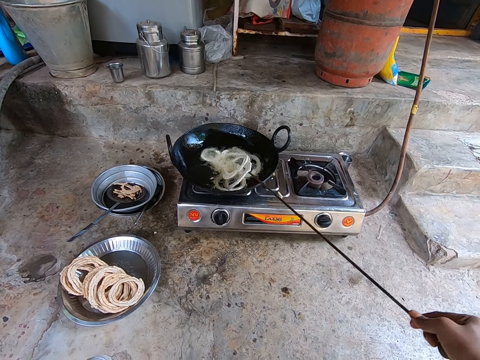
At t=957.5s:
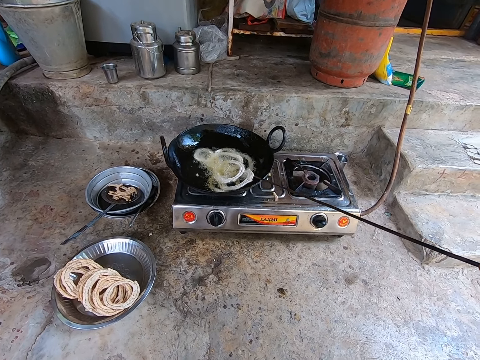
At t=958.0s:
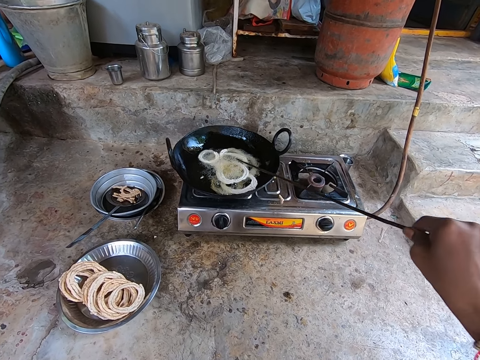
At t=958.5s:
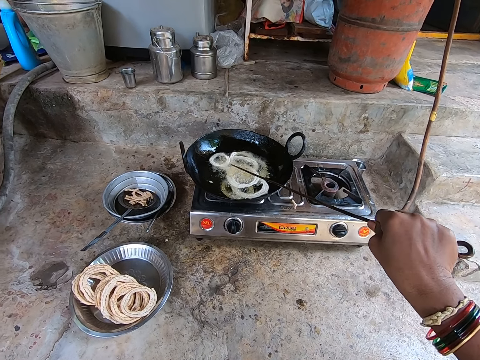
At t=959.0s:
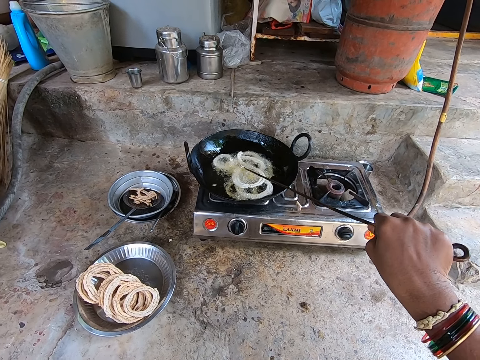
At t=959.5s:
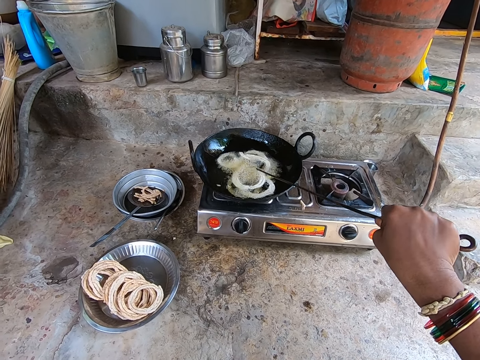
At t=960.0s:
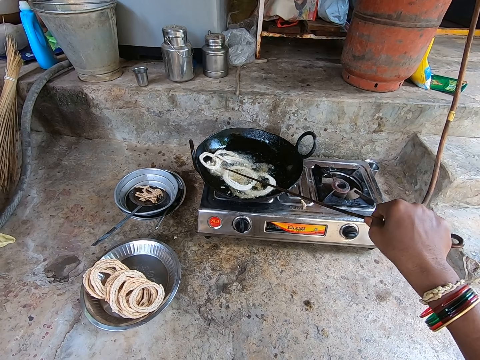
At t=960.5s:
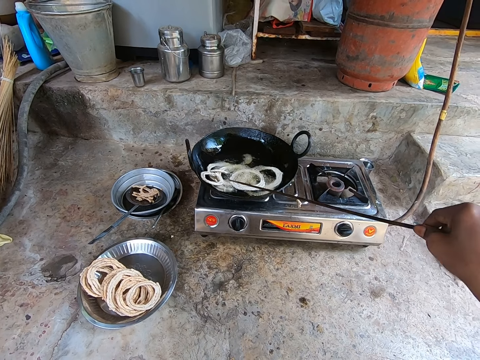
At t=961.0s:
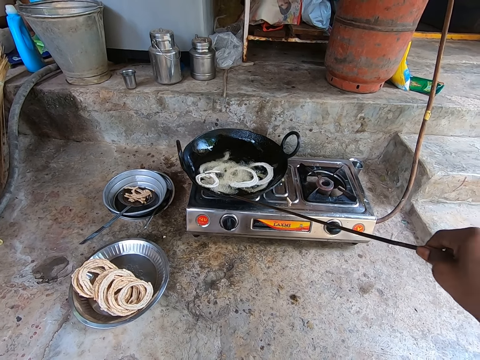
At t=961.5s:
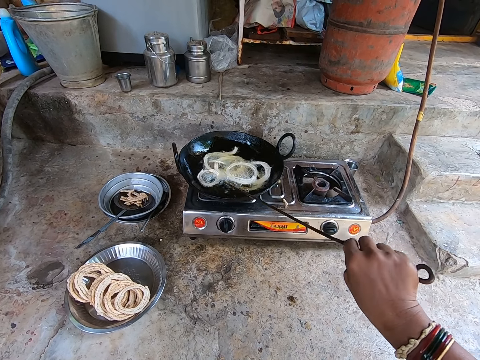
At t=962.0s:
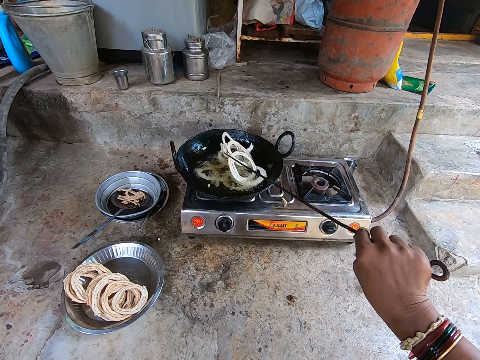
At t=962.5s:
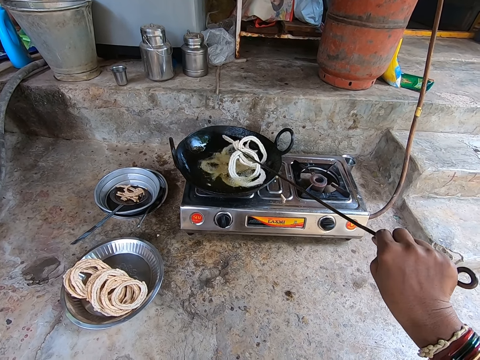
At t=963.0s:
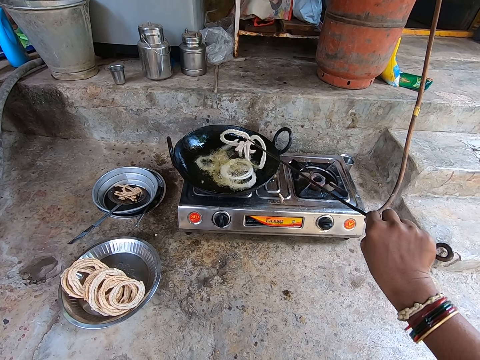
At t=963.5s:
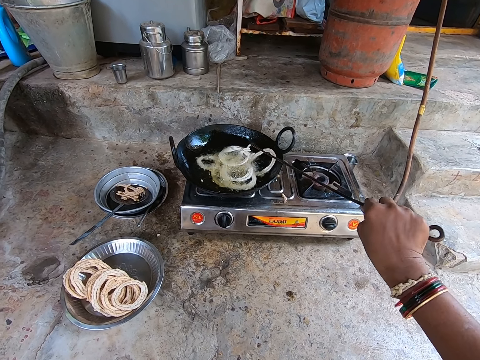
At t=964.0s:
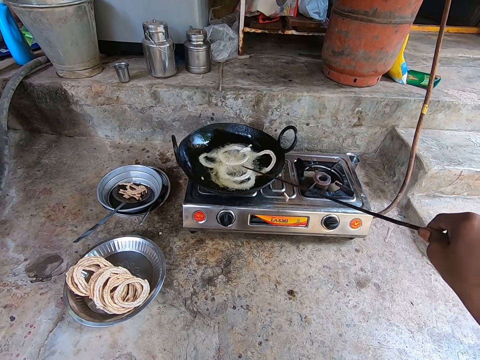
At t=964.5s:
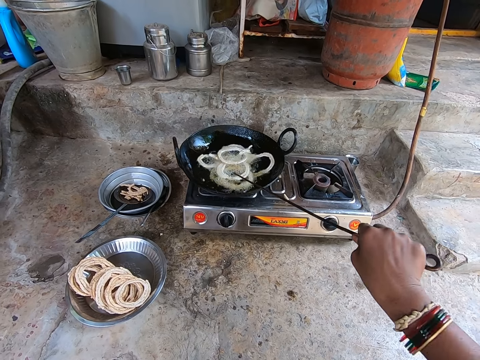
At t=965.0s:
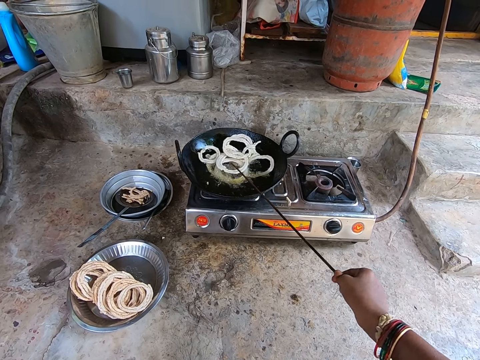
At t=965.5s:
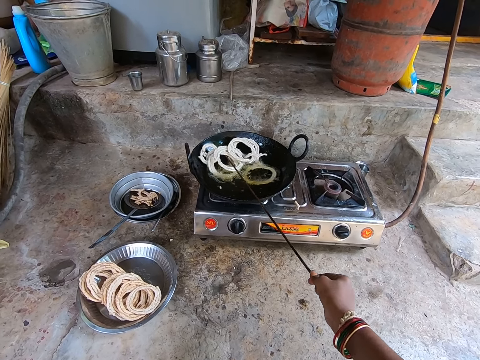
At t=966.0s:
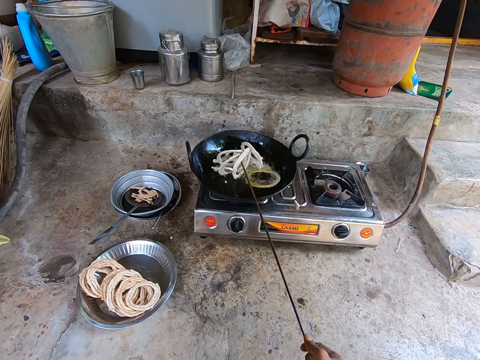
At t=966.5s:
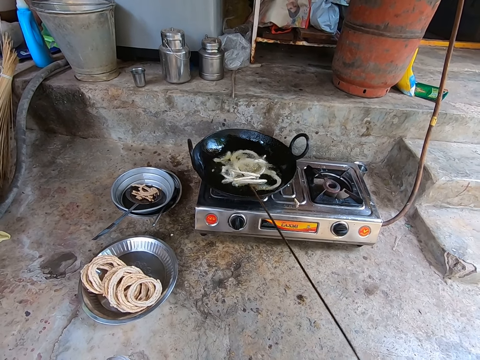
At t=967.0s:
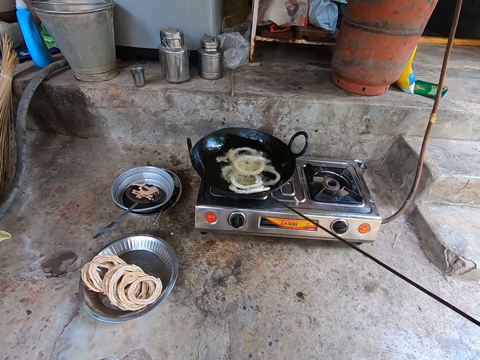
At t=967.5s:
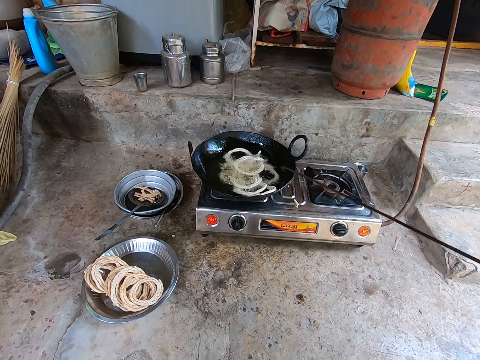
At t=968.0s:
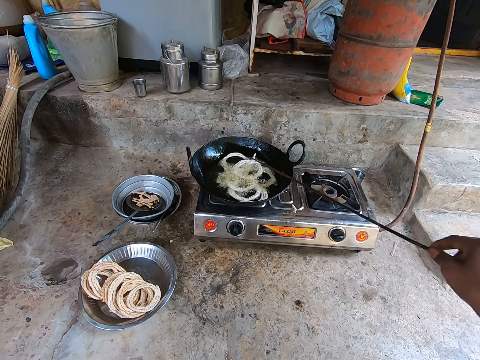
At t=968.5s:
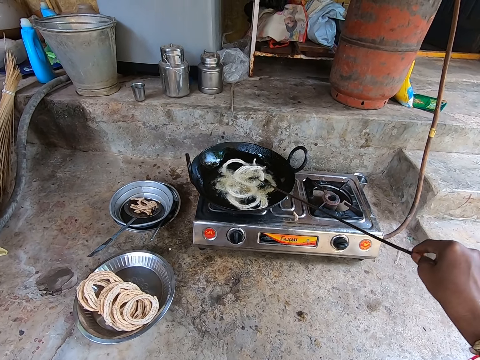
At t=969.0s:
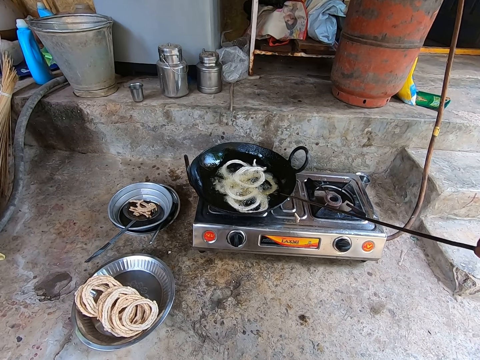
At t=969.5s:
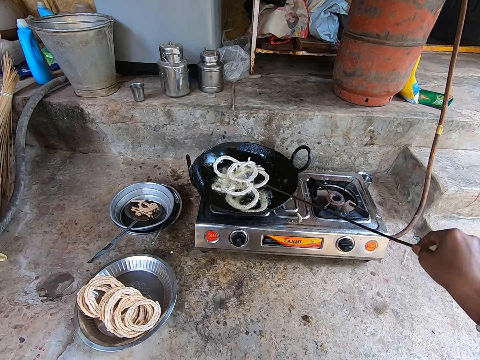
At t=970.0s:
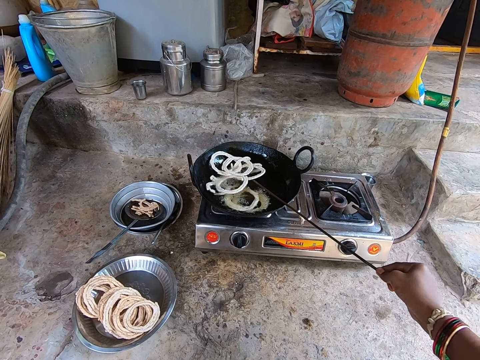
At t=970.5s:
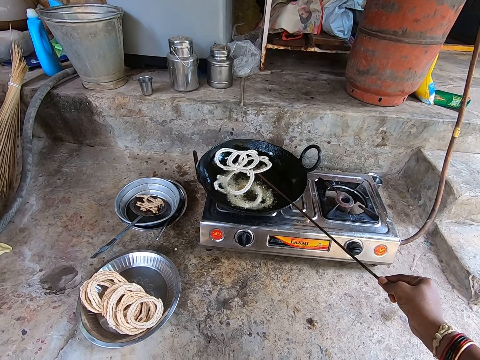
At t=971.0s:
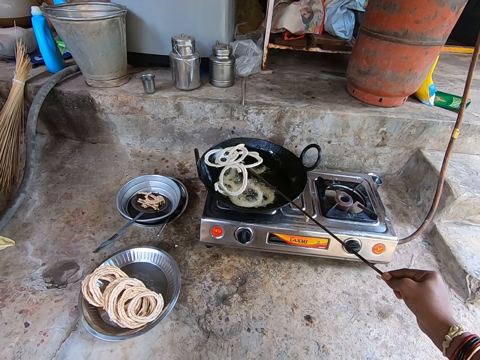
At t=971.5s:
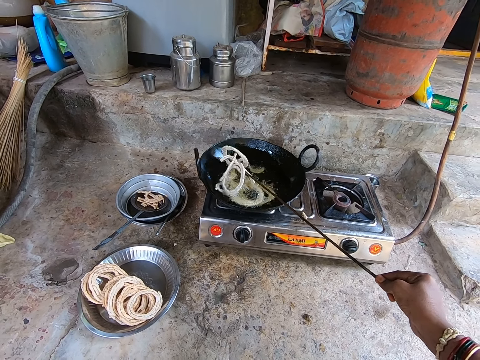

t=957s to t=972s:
The camera wearer pulls back the cooking stick and stirs the pasta on the frying pan. They lift the cooking stick and stir the pasta on the frying pan.

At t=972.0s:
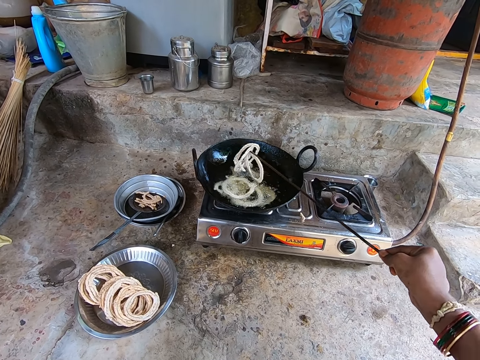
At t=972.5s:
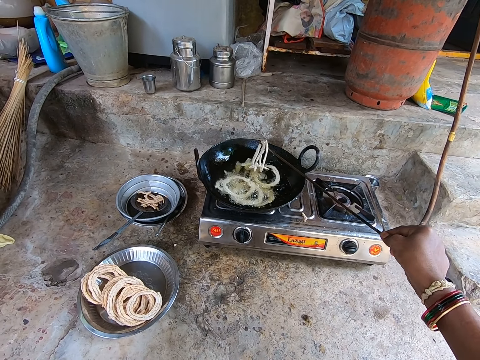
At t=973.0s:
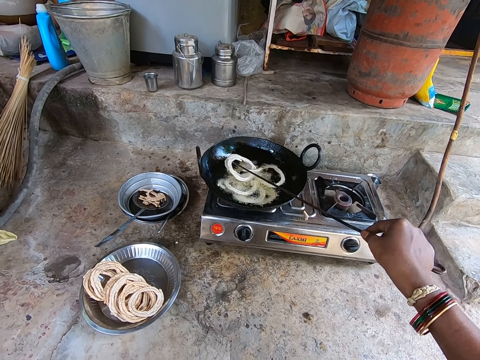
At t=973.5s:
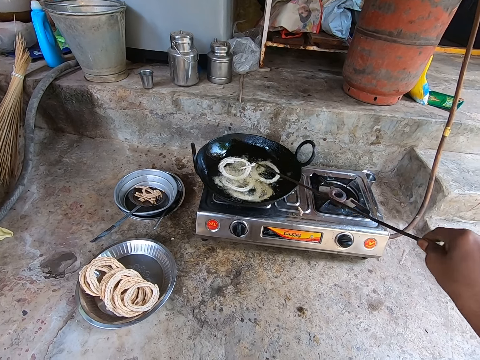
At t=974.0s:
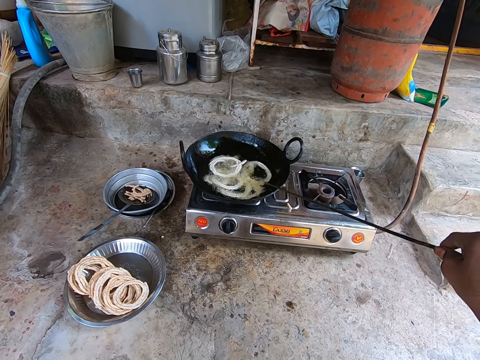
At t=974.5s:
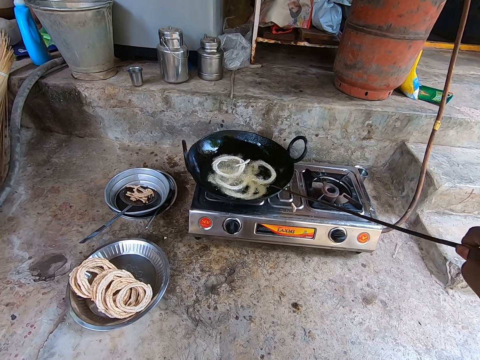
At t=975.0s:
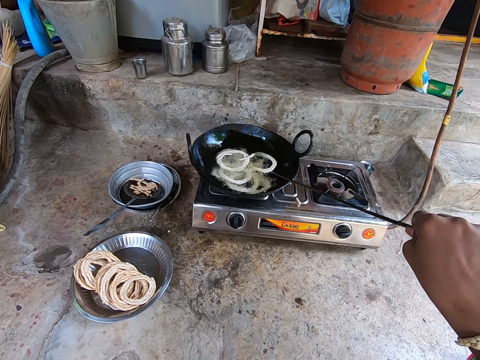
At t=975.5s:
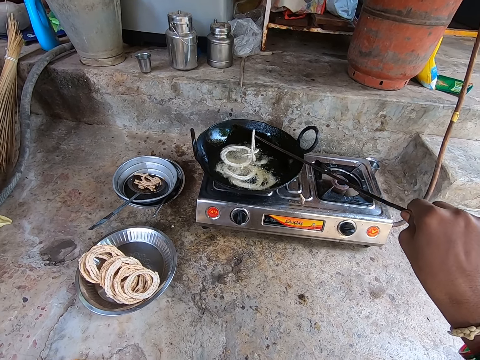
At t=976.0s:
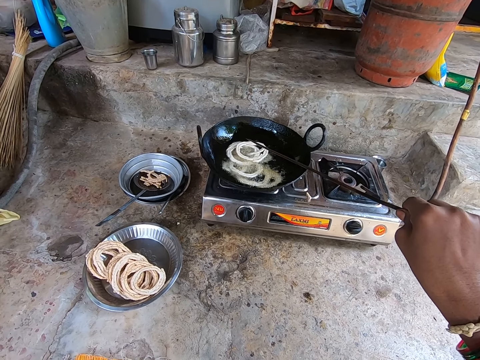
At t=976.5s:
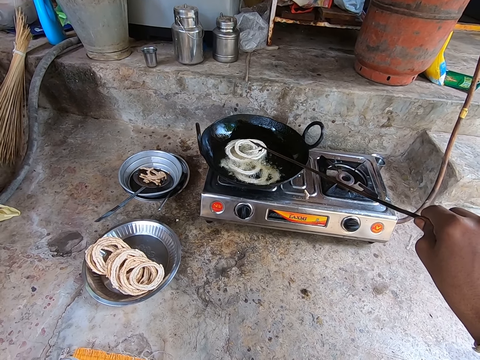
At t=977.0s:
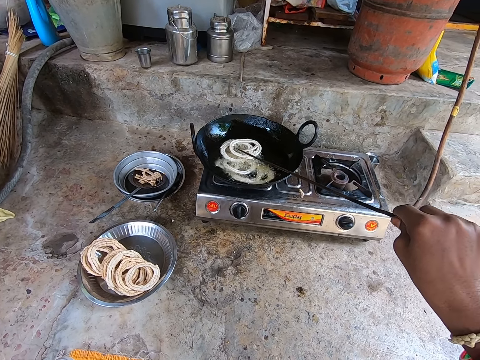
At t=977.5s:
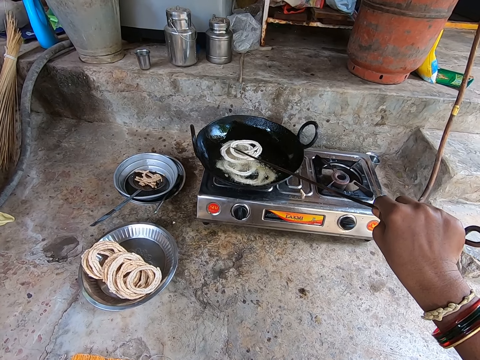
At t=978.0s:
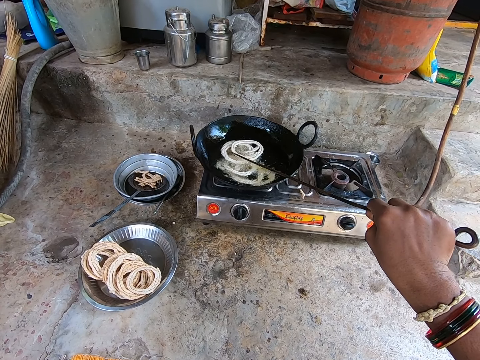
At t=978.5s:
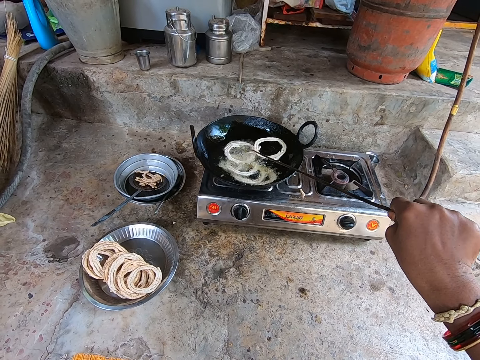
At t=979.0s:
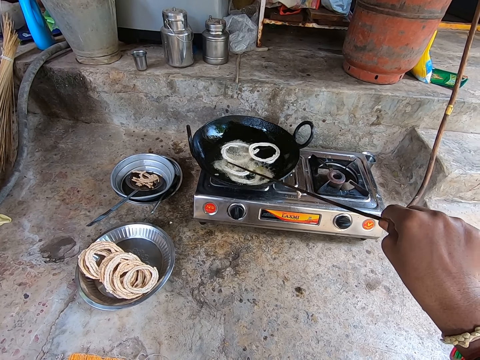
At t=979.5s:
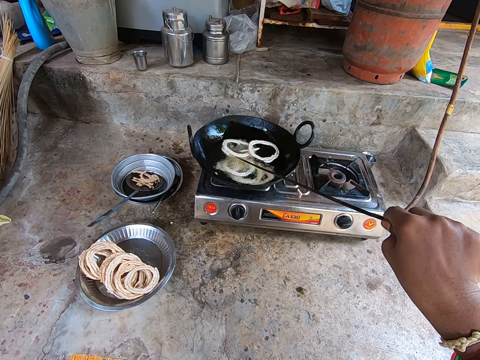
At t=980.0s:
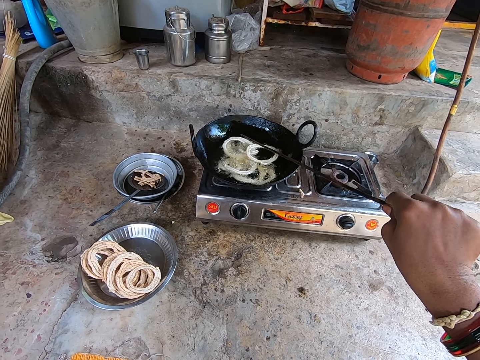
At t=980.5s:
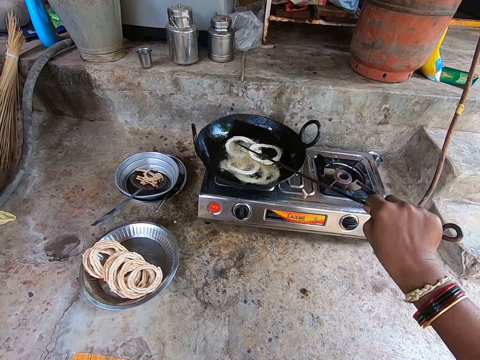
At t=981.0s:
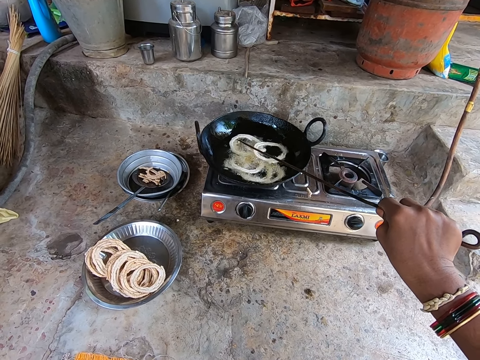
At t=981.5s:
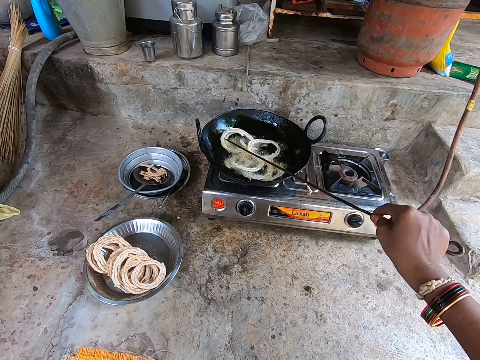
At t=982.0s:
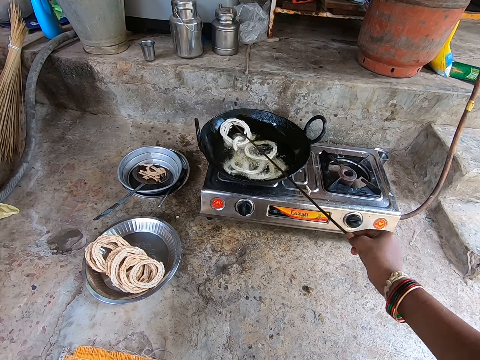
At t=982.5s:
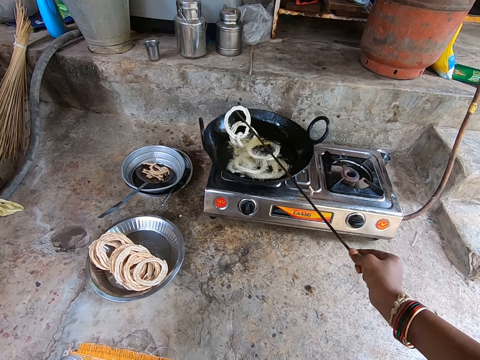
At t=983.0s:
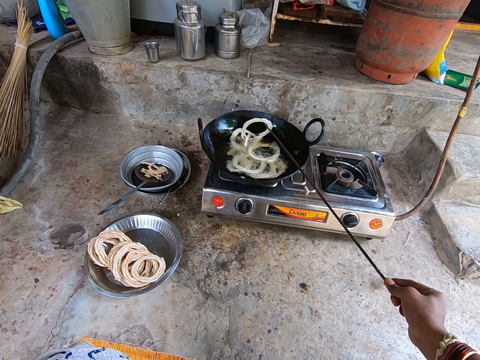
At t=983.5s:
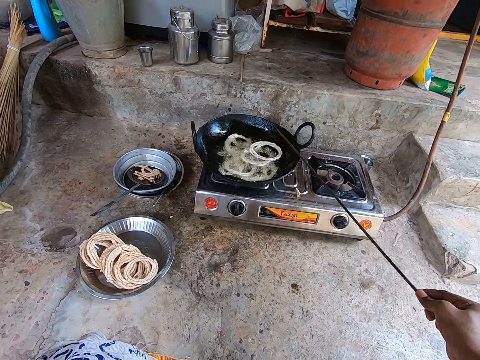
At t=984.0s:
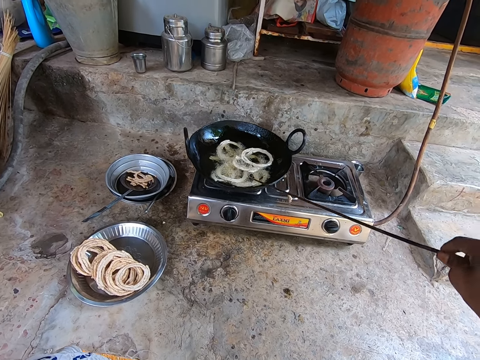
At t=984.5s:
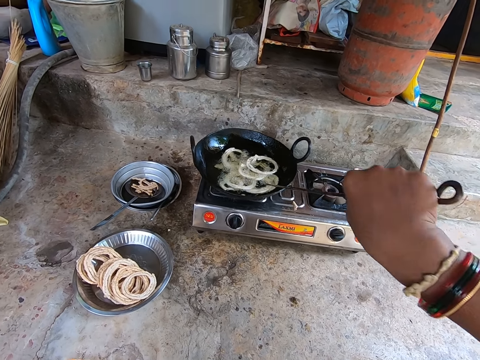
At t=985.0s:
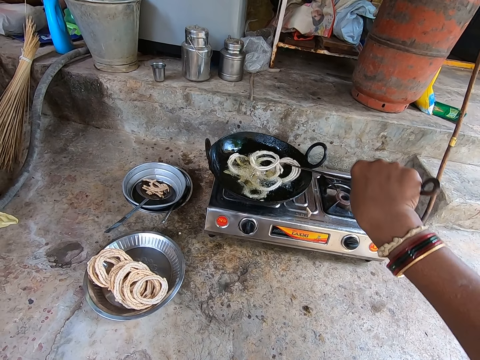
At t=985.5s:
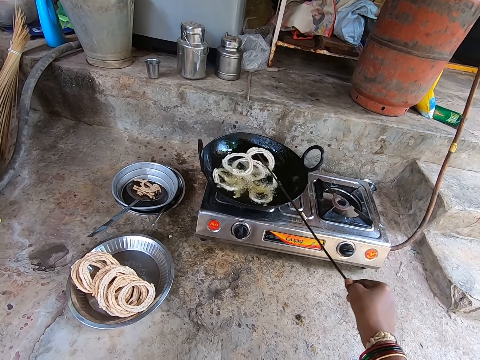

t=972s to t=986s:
The camera wearer pulls back the cooking stick and stirs the pasta on the frying pan. They move the cooking stick and stir the pasta on the frying pan. They move the cooking stick and stir the pasta on the frying pan.
